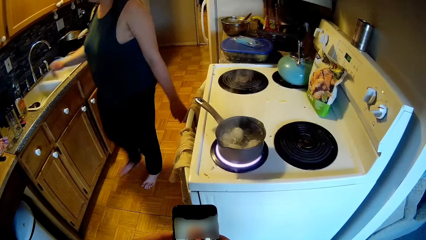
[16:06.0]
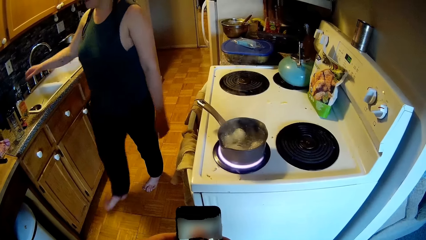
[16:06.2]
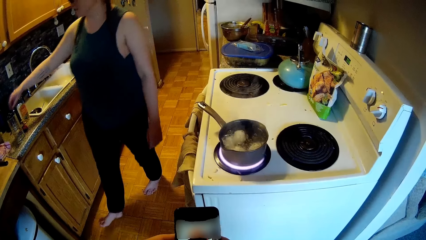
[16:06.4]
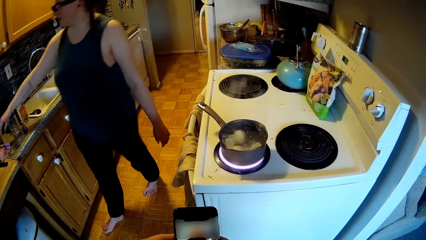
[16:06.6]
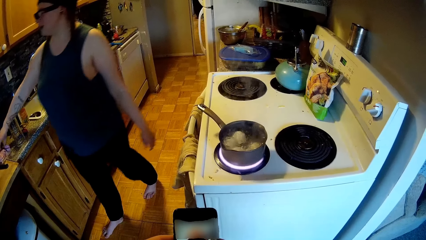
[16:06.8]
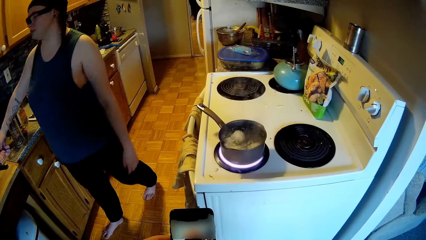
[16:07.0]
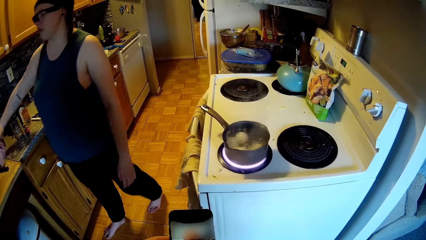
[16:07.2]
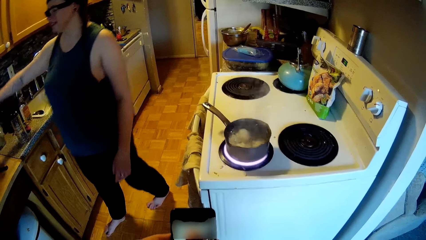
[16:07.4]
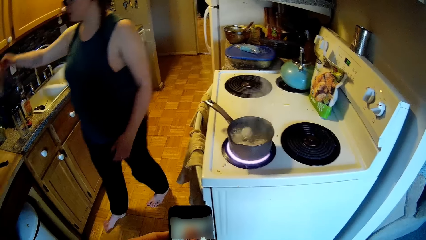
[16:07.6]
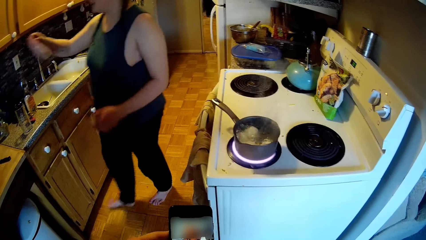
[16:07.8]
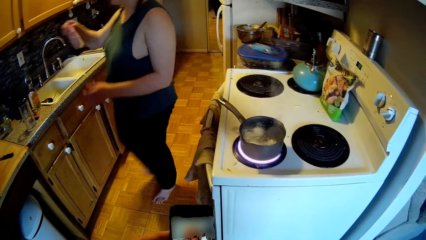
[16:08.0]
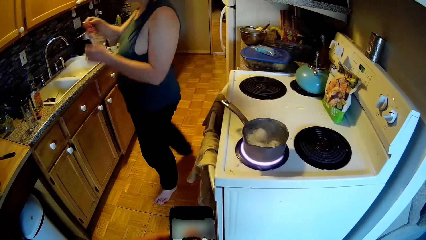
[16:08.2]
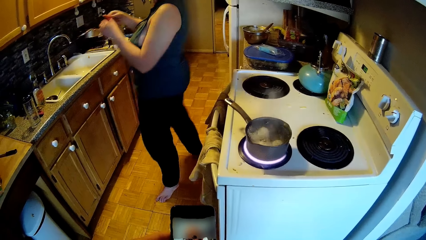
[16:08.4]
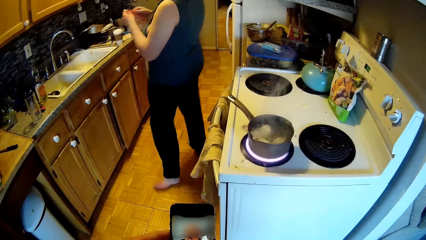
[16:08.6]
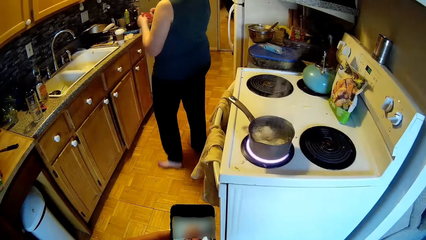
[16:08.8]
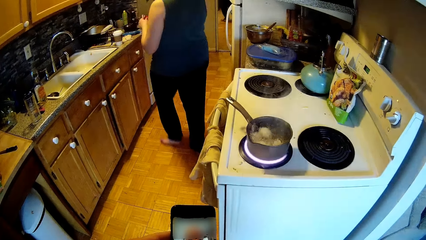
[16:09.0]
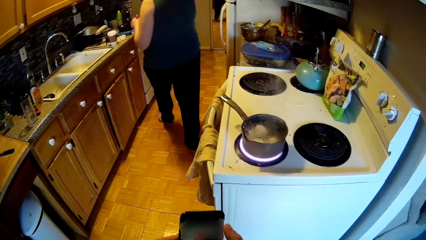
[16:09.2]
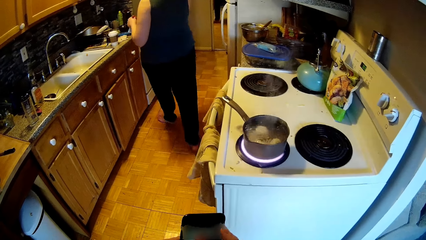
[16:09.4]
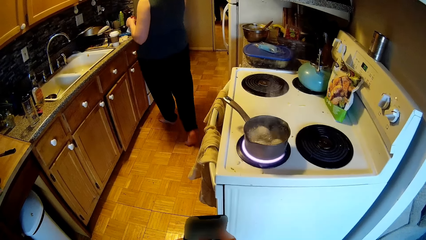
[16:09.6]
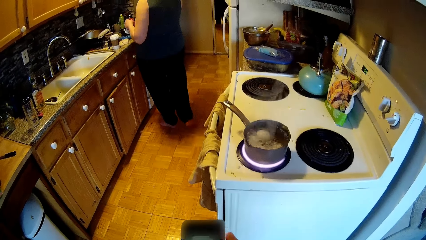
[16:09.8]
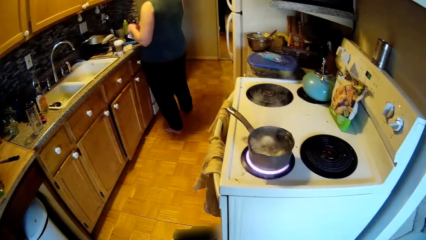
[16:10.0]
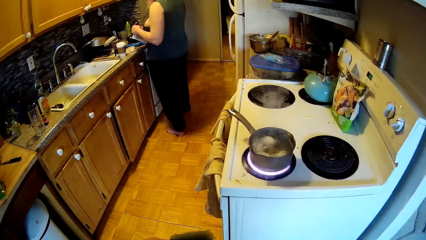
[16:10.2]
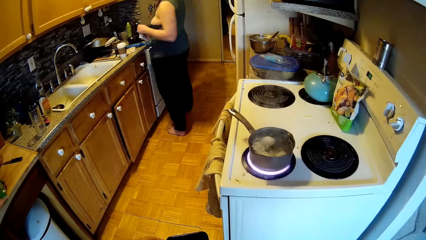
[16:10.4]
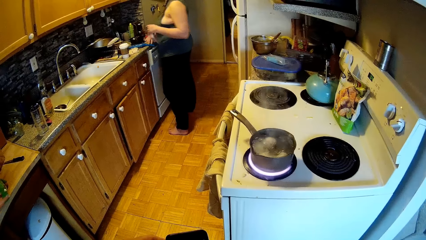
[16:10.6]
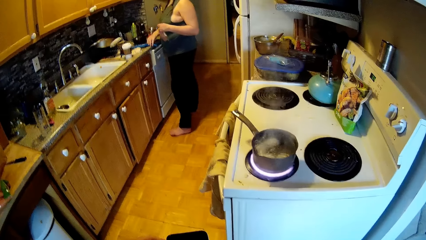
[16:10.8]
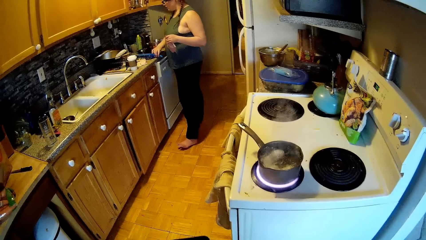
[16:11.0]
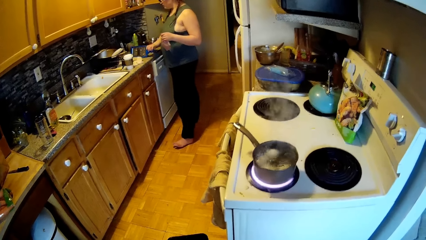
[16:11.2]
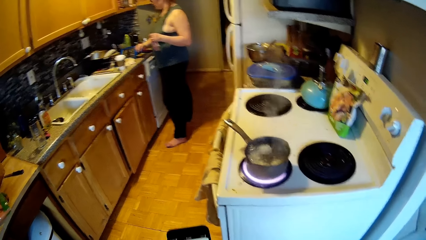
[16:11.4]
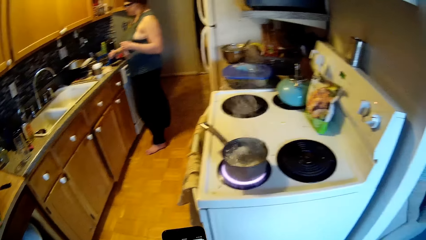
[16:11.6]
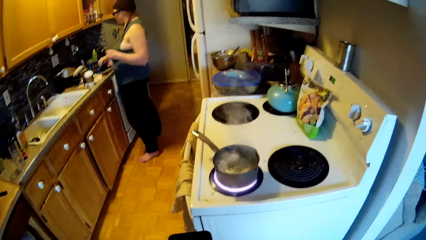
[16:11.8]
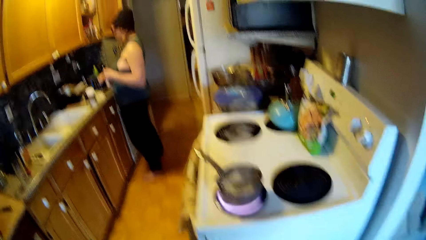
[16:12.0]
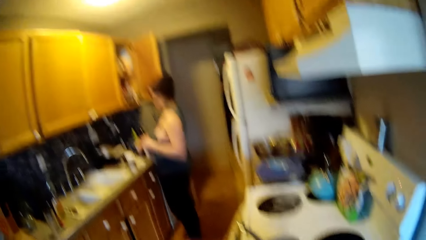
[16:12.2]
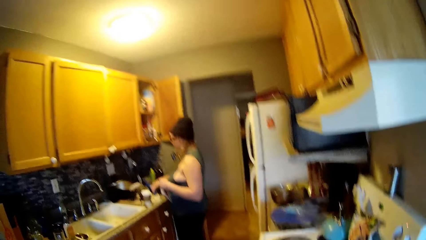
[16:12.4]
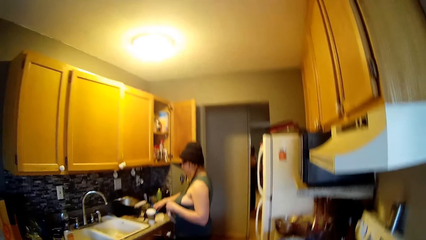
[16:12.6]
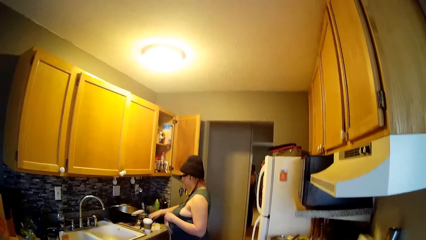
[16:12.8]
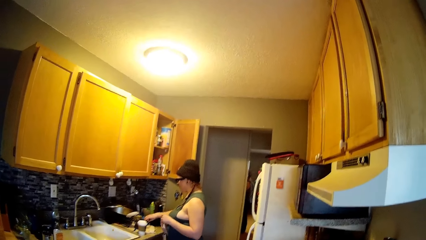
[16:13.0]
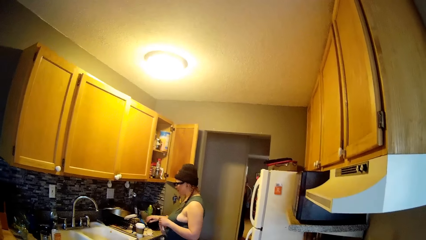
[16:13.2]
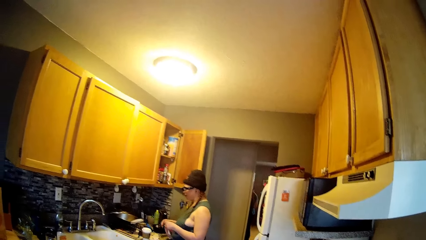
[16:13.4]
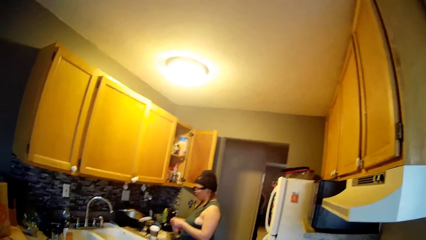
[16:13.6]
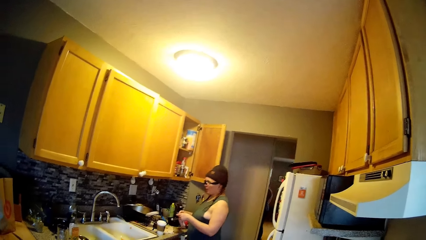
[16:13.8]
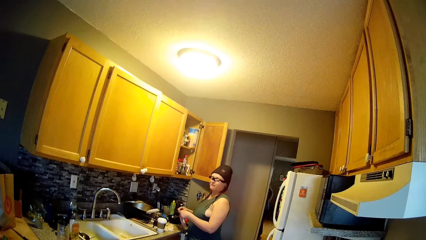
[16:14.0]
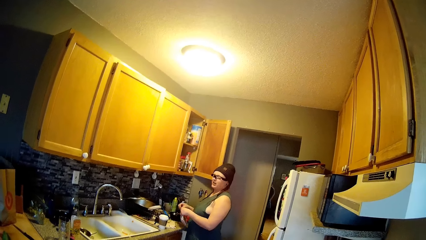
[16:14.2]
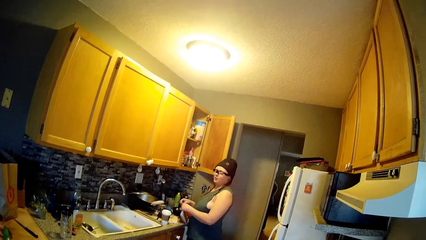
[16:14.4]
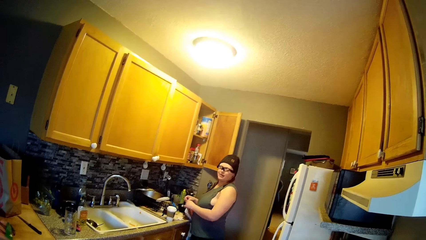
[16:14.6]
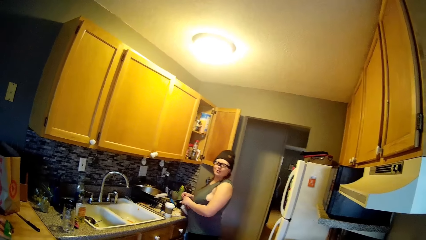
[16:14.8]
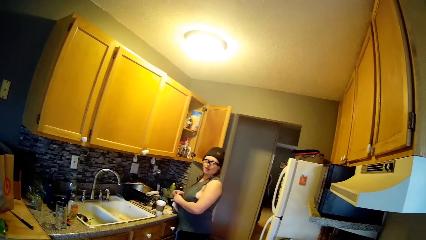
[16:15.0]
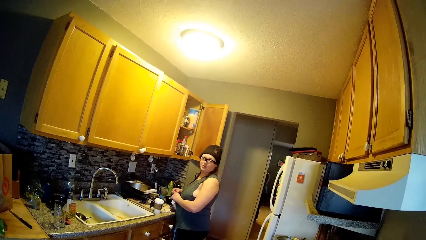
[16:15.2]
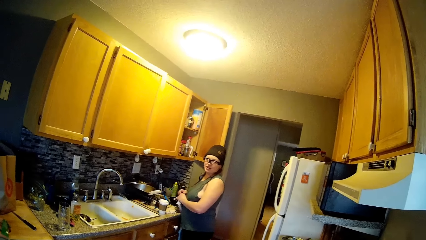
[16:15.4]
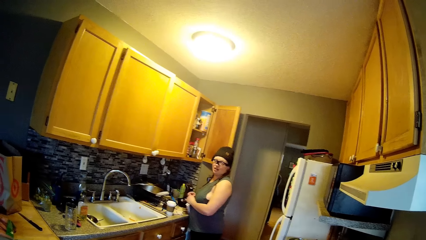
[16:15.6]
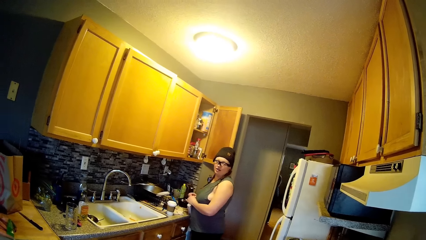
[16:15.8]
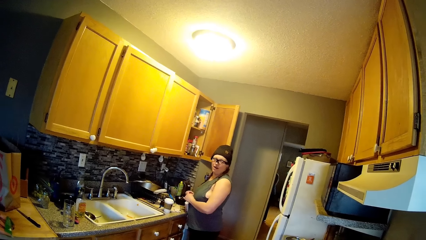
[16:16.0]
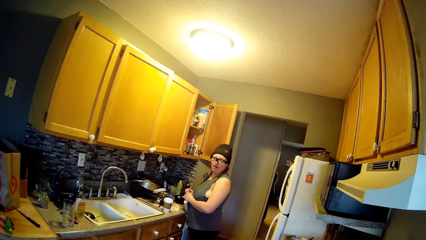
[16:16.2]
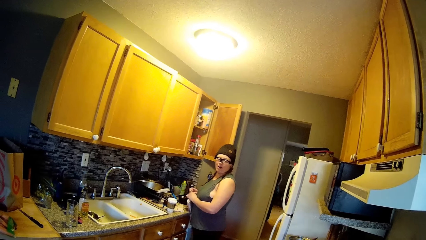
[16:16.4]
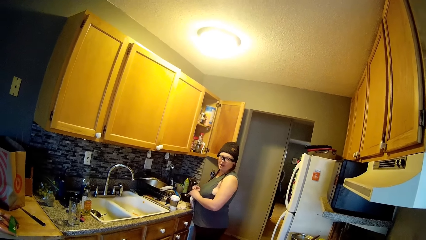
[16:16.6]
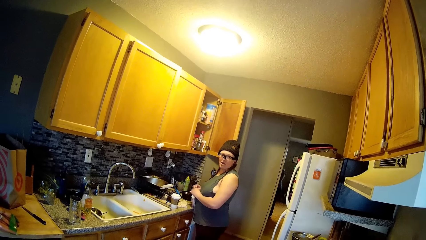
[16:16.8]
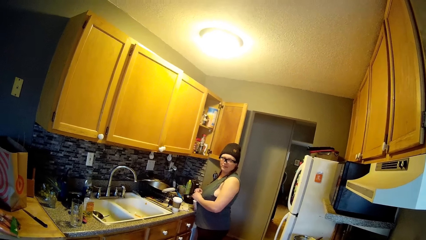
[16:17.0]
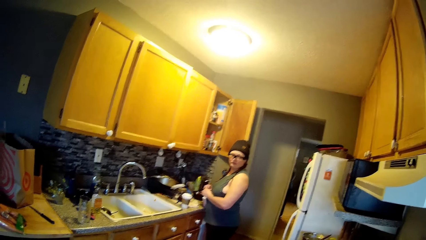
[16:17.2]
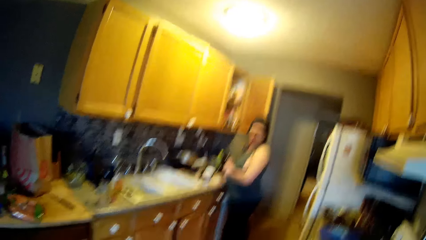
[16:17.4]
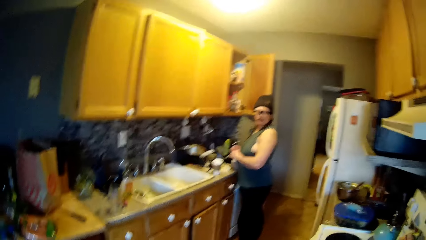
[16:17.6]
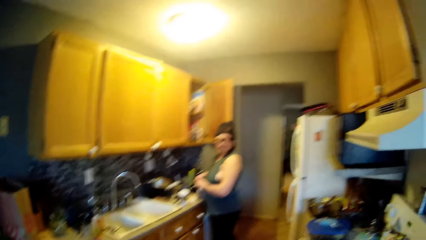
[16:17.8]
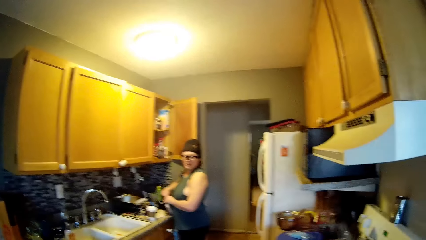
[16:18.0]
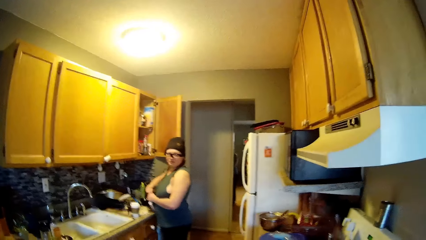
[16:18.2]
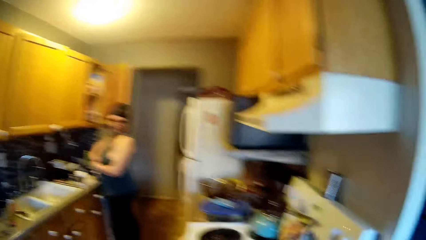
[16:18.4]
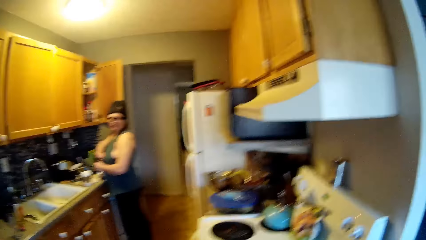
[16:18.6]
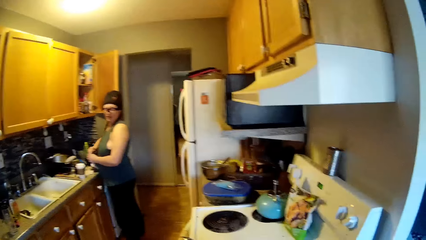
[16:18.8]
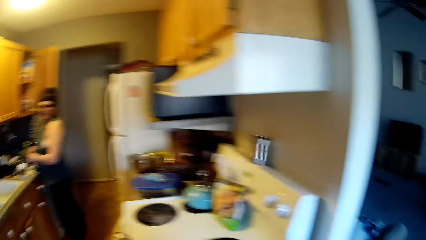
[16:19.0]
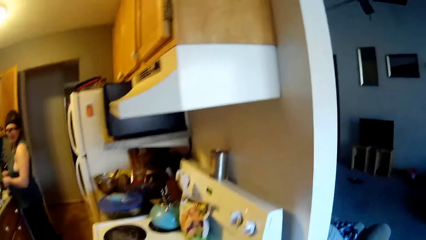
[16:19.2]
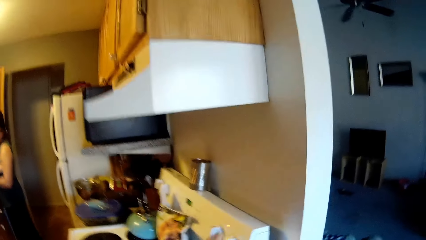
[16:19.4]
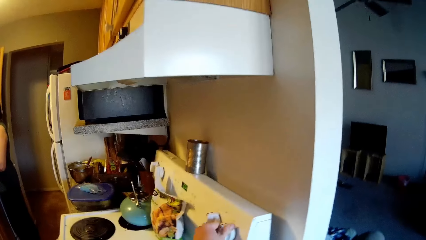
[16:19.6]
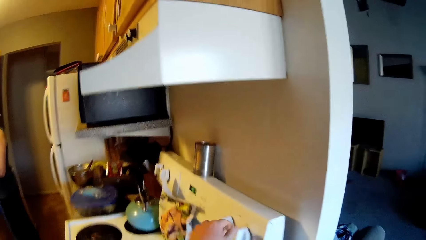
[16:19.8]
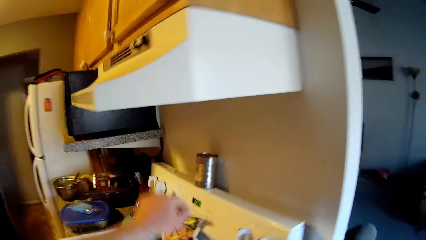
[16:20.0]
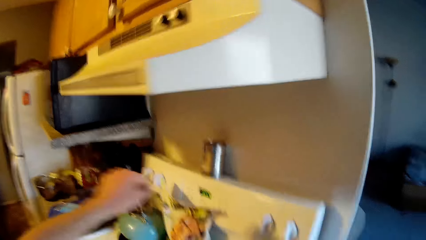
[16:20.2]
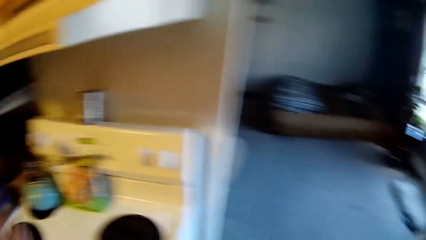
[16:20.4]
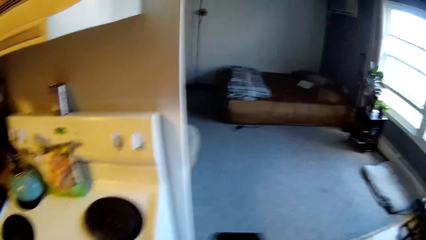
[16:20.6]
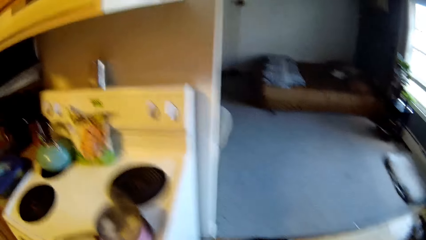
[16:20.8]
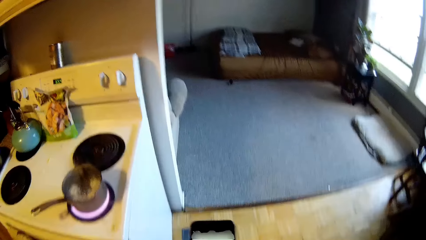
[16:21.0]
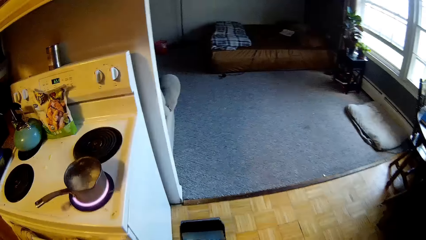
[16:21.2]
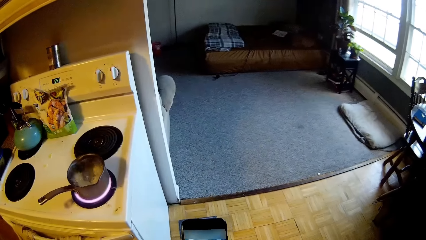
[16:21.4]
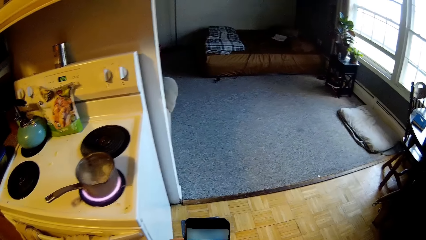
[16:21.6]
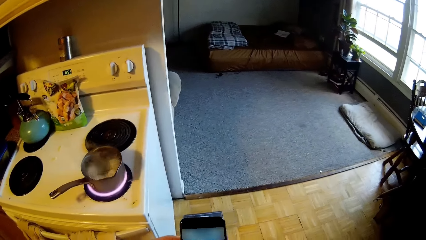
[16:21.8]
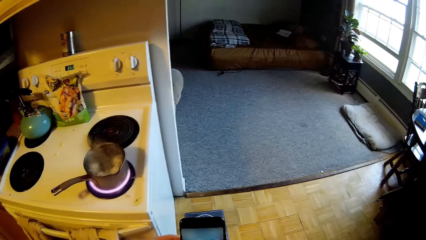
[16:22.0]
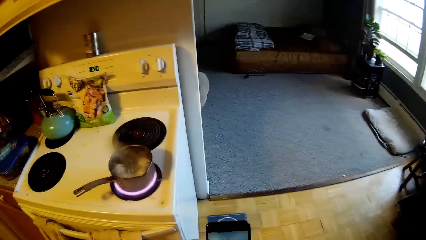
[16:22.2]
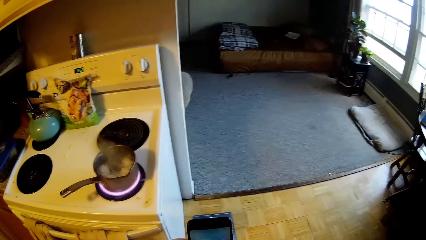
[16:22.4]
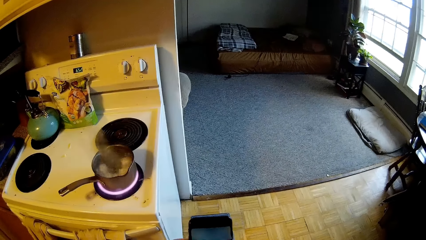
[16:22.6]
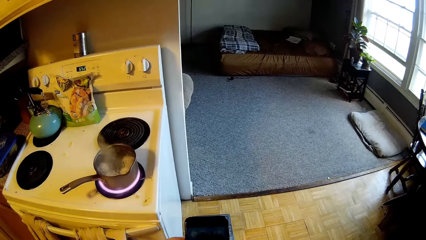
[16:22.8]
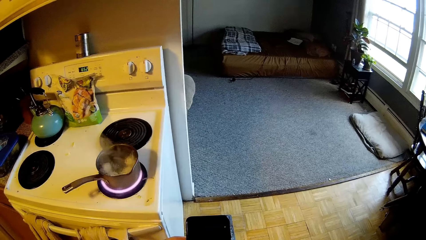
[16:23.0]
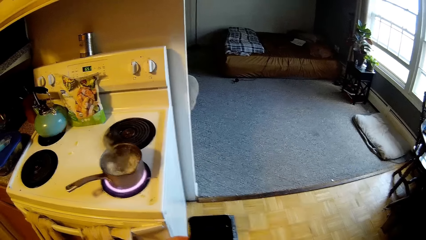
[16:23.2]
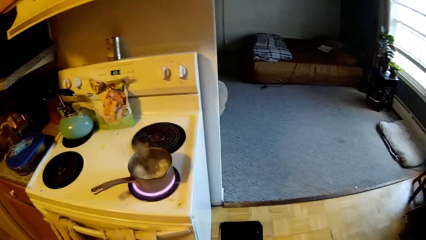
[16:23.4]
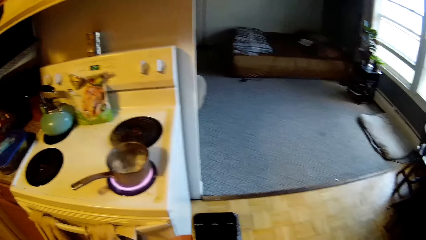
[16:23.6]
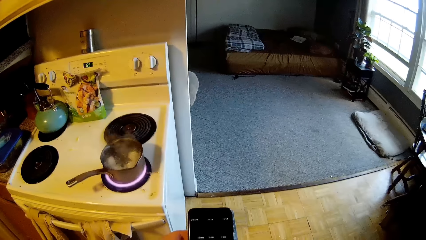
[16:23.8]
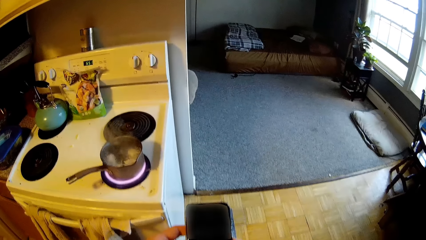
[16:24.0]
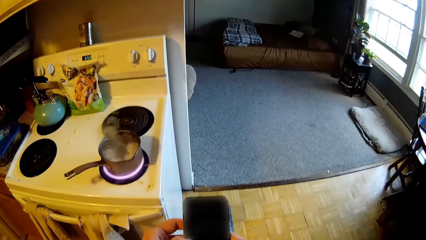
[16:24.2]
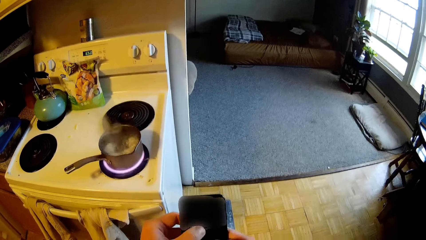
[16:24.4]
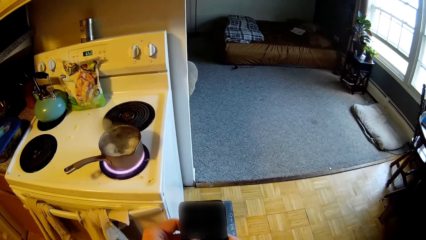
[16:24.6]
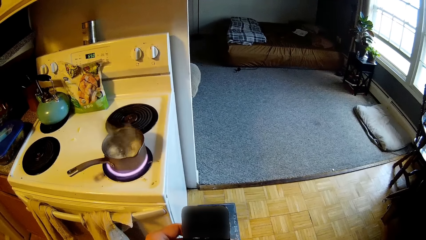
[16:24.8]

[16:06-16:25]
The camera wearer picks up a packet of diced ham from the kitchen counter with her right hand. The woman picks up something. The woman passes the packet of diced ham from her right hand to her left hand, flips a grater on the kitchen cabinet with her right hand and holds the packet of diced ham with both hands. The camera wearer adjusts the stove. She uses the phone.
